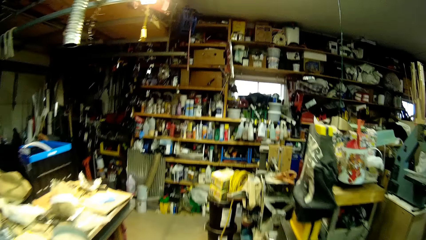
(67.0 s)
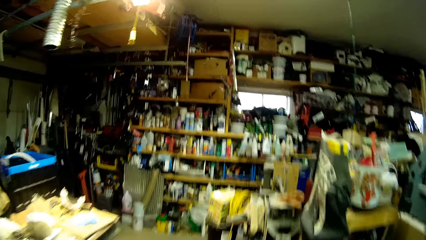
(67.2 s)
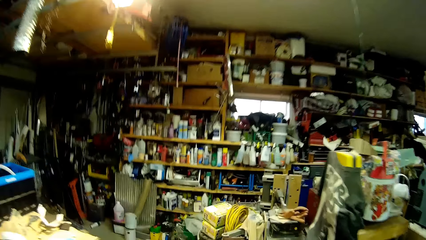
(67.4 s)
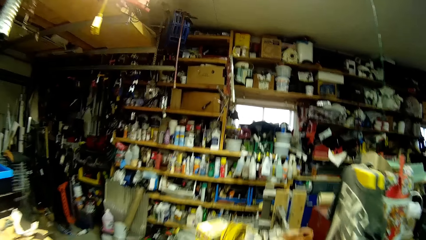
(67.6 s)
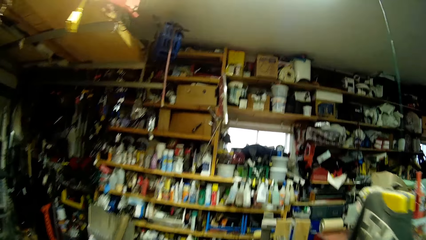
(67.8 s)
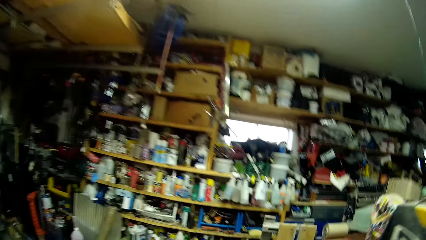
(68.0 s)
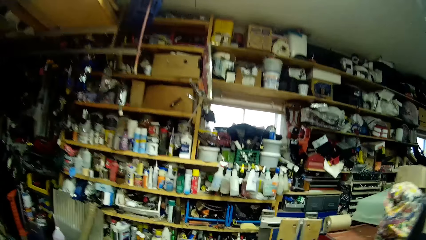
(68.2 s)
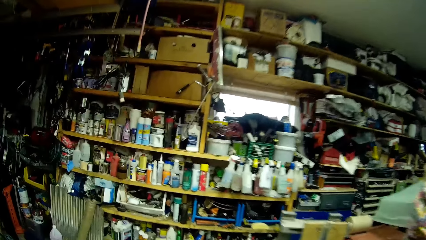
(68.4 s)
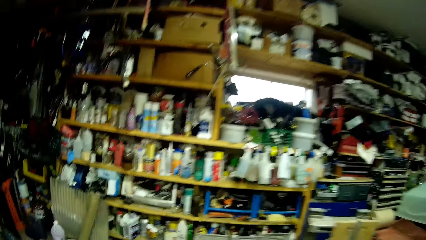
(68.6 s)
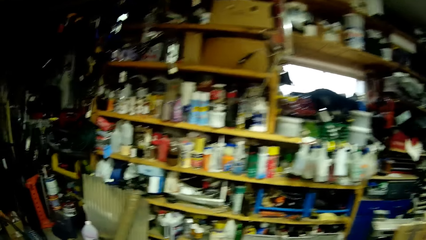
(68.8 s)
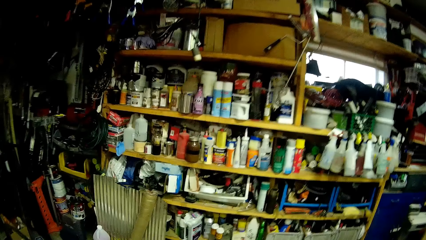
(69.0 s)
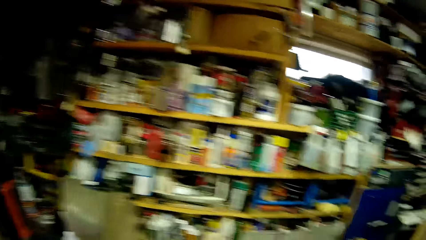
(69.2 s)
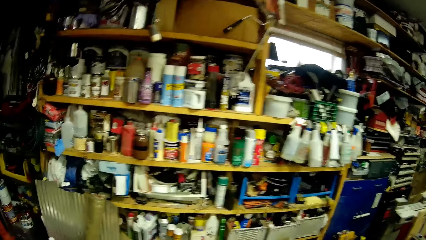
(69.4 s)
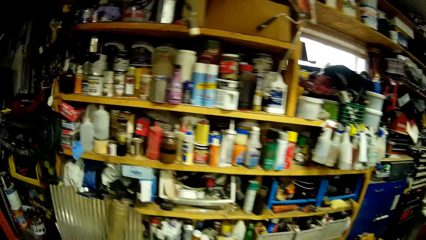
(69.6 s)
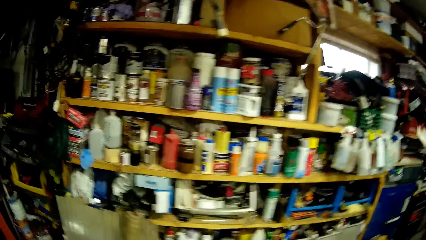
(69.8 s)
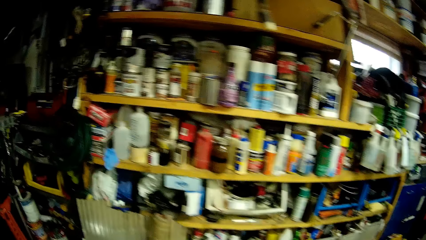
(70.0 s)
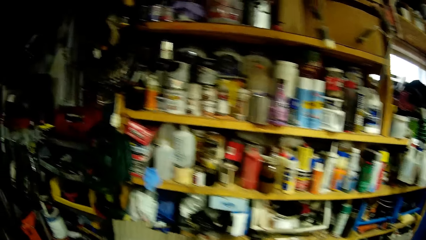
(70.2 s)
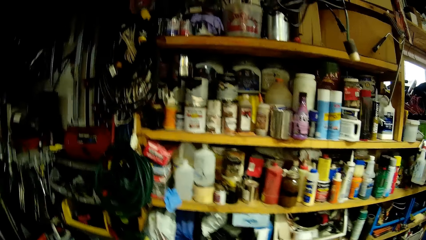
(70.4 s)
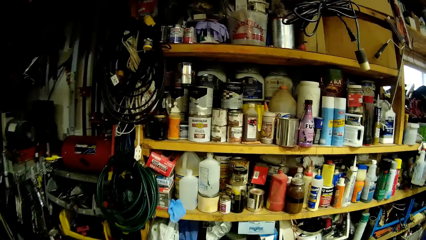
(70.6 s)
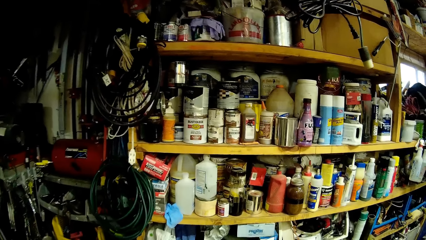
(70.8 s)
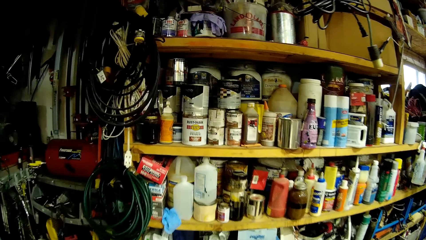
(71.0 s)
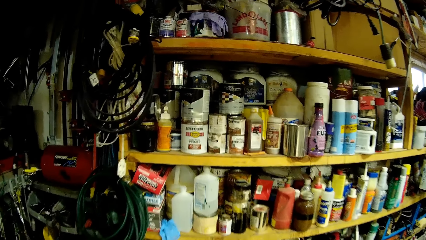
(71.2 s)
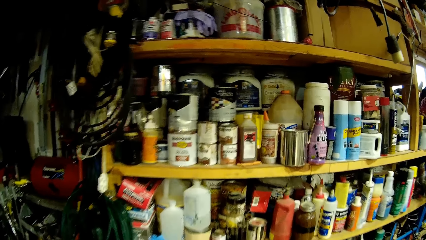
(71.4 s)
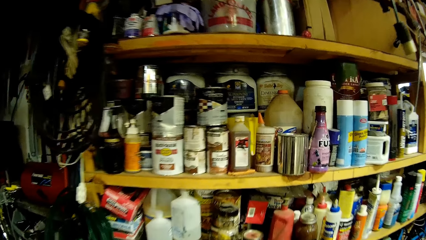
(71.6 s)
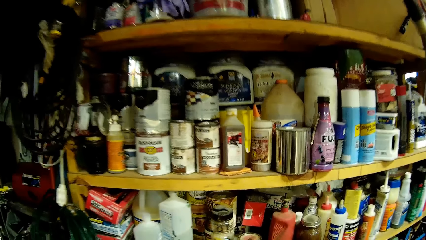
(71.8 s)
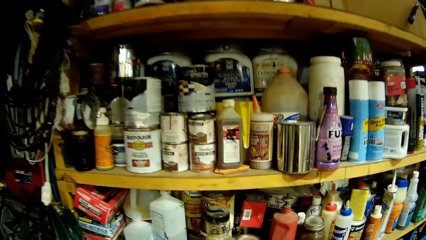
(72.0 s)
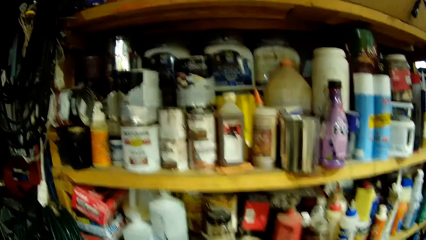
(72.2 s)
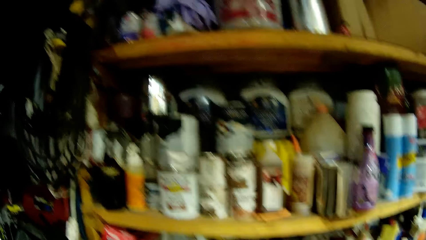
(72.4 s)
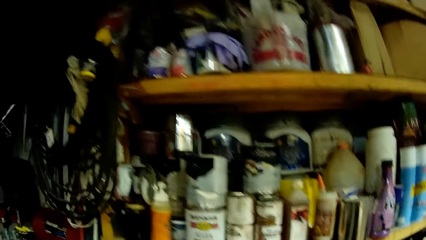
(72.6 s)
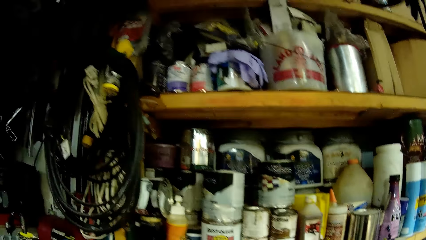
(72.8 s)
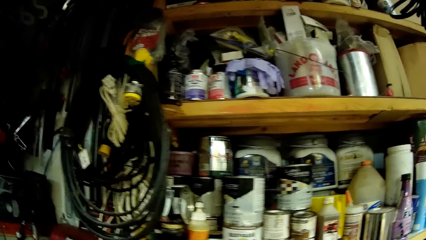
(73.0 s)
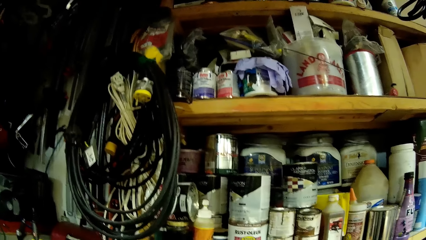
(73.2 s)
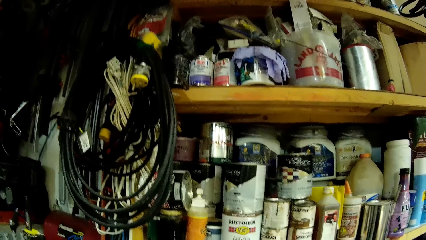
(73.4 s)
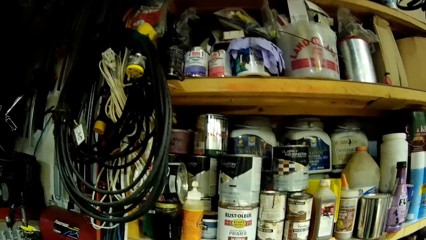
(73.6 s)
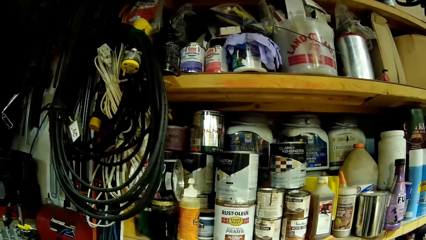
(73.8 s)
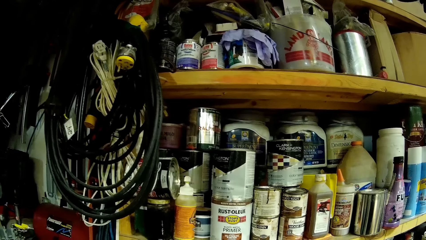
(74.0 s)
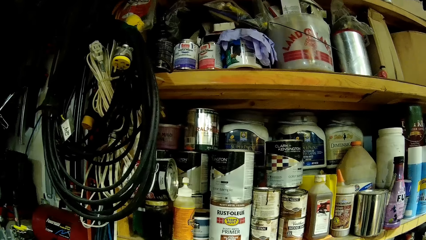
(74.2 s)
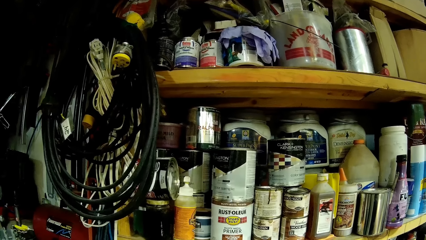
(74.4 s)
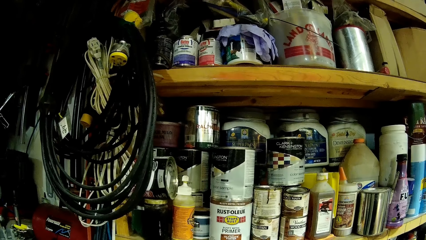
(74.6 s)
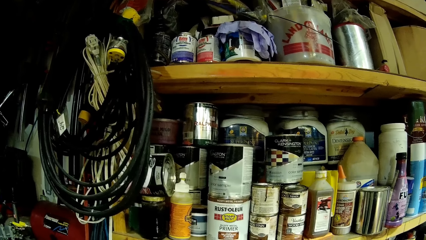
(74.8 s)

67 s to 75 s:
The camera wearer walks towards a shelf full of tins.

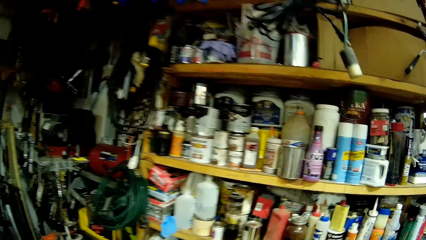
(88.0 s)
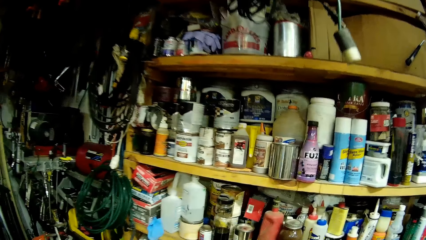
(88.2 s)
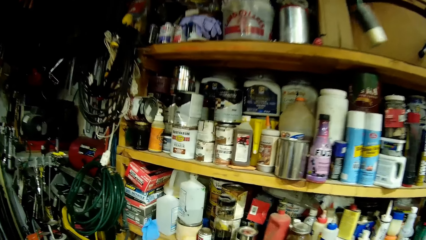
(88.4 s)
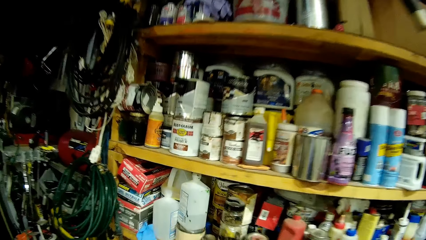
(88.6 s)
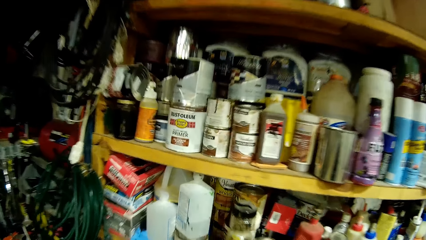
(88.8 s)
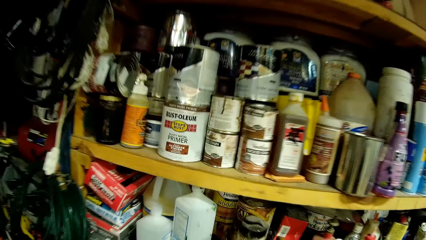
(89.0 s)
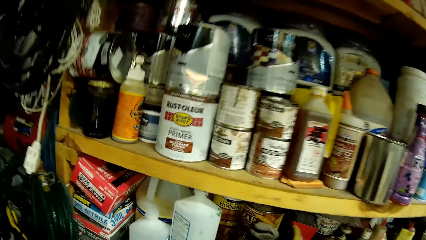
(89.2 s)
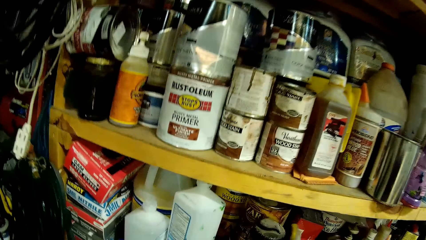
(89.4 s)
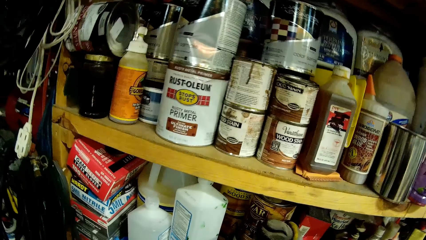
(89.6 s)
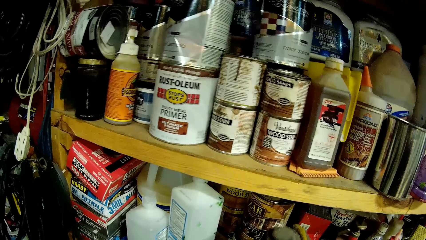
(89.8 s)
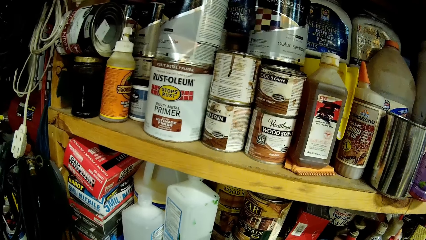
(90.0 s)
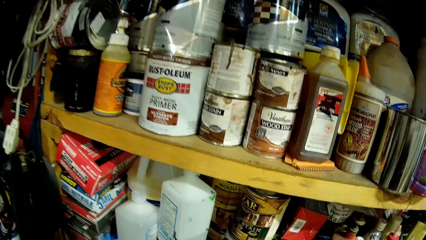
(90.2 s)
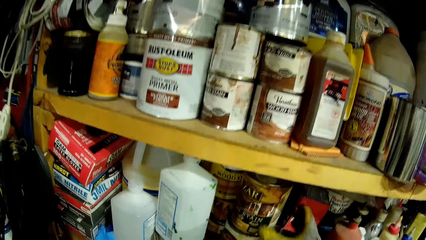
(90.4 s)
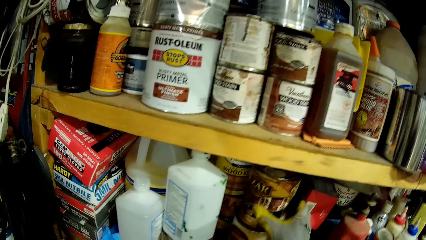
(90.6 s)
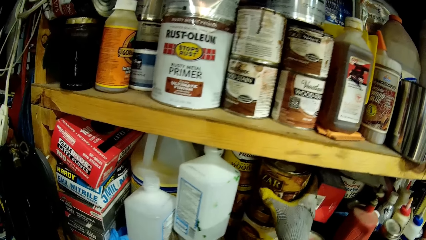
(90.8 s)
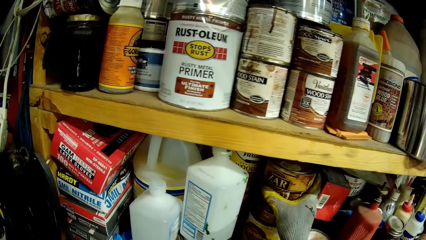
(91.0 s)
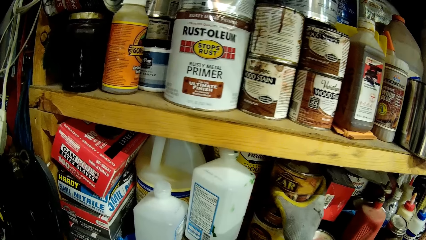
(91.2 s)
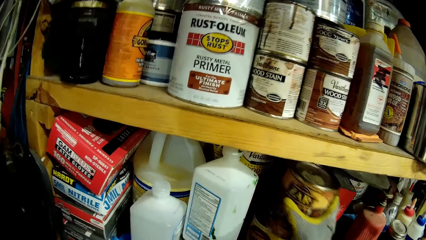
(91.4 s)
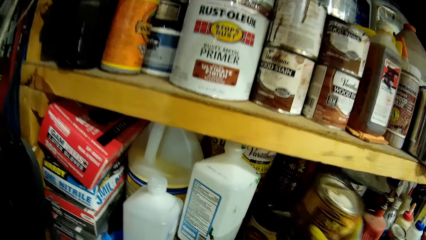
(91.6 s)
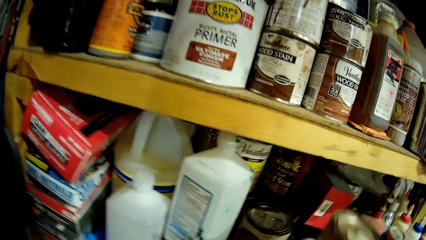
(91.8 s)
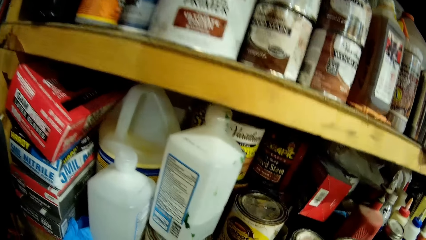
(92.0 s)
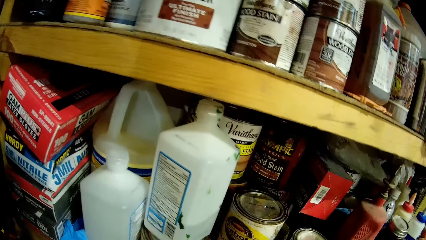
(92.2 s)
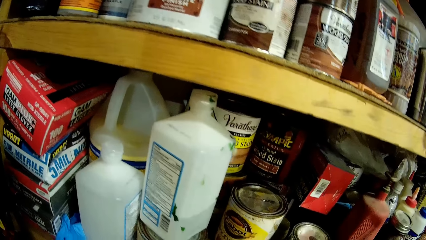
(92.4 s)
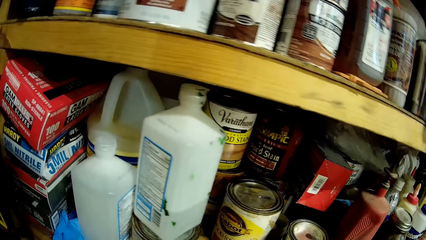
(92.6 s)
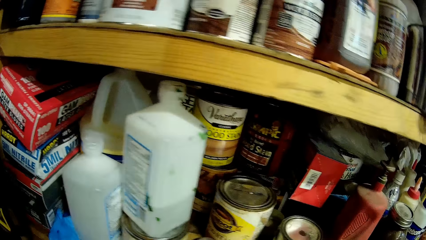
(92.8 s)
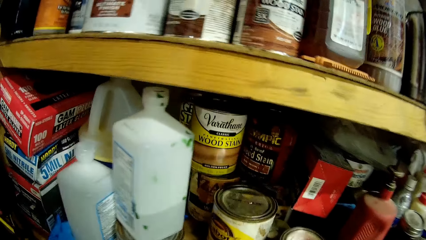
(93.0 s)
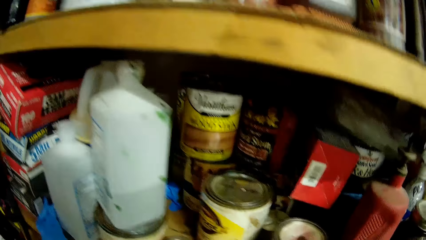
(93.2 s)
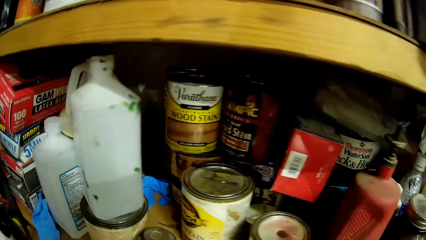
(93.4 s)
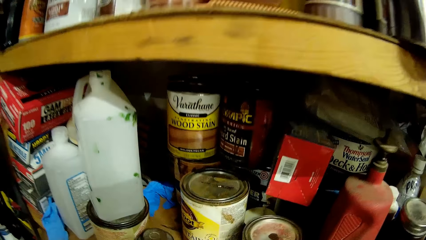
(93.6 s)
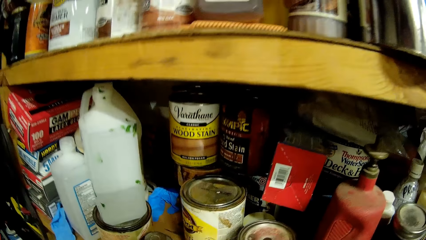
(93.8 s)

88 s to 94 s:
The camera wearer picks up a can in a shelf with his right hand.

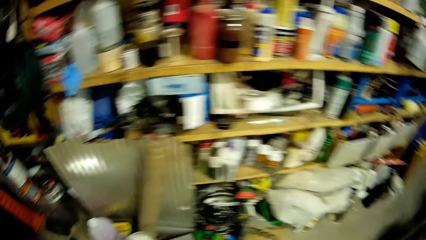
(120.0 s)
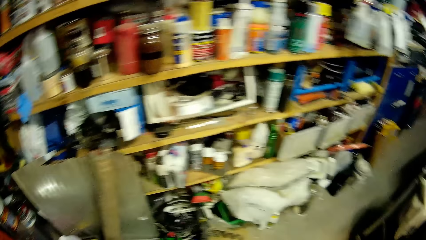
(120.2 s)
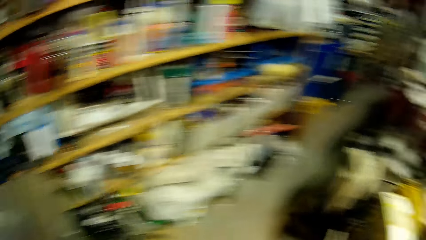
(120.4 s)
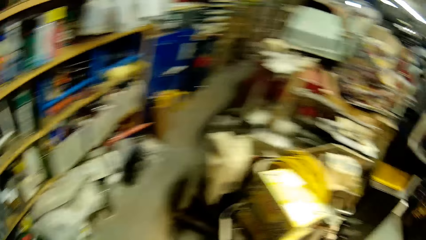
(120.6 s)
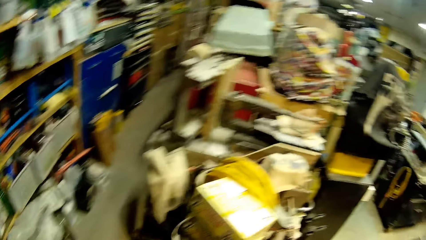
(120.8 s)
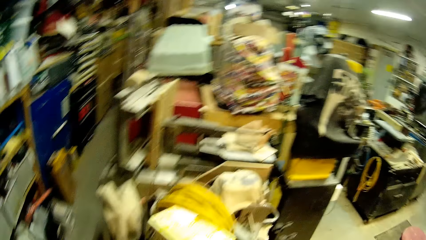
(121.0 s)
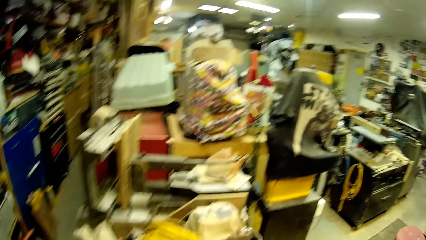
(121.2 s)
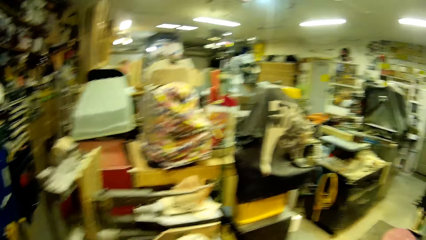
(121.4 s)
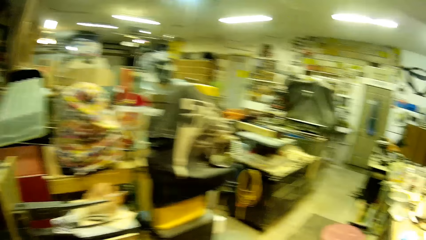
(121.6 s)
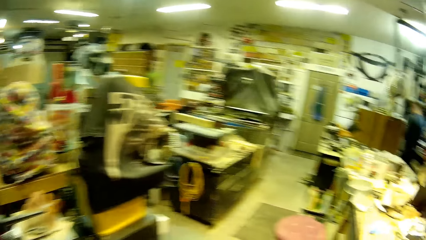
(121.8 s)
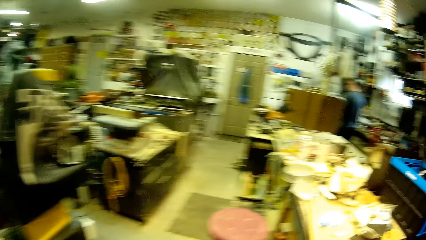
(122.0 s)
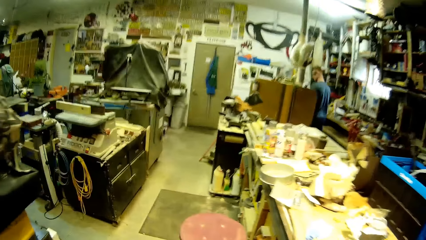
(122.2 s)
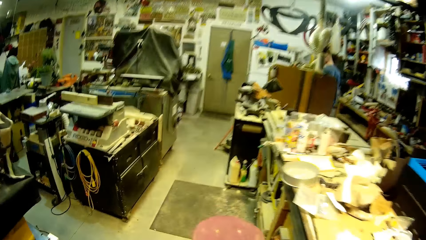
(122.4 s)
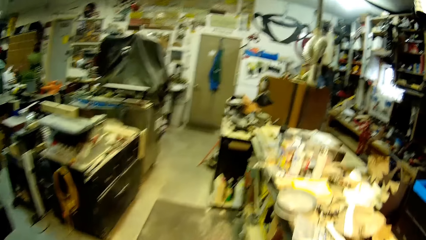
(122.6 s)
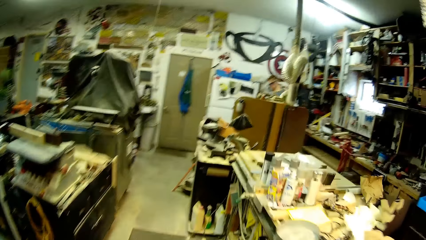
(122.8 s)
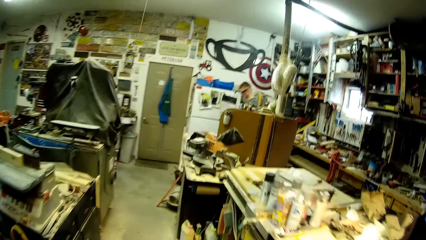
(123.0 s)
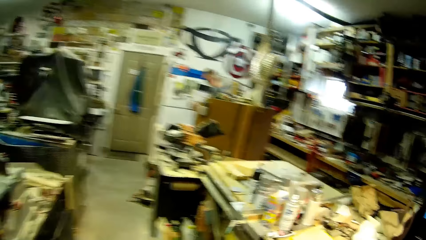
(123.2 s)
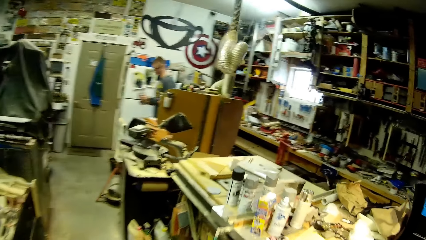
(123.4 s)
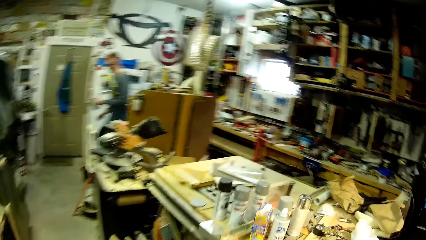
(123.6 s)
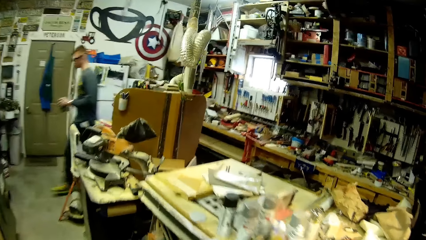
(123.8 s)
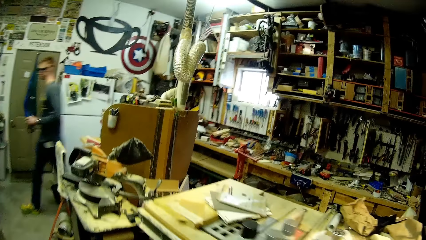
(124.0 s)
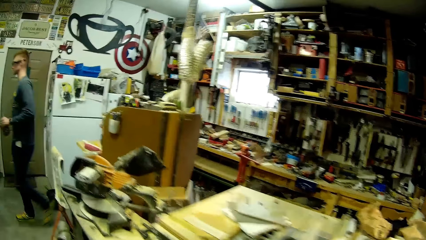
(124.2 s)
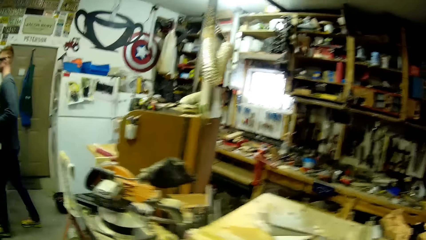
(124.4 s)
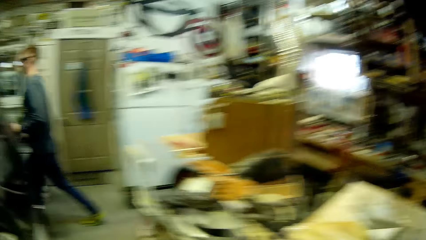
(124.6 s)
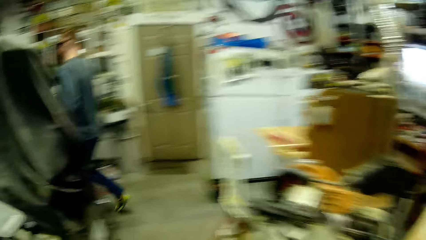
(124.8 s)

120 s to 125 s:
The camera wearer walks into an apartment. The man walks to the carton.
